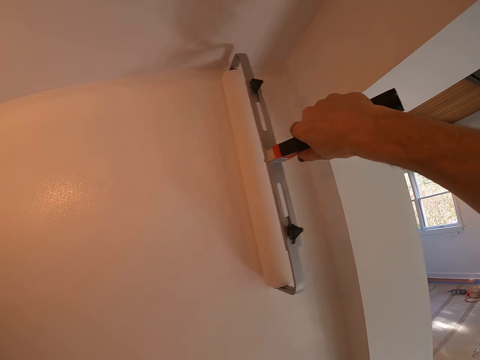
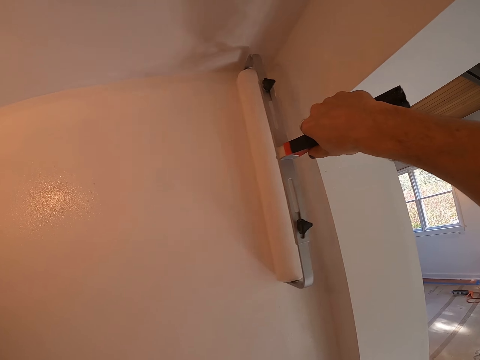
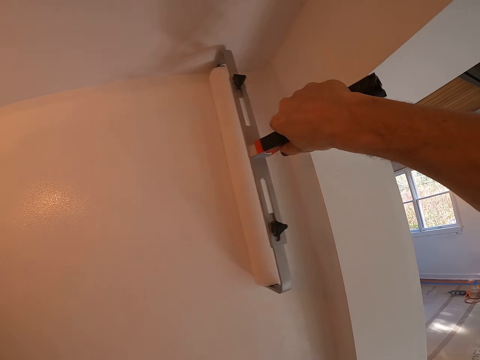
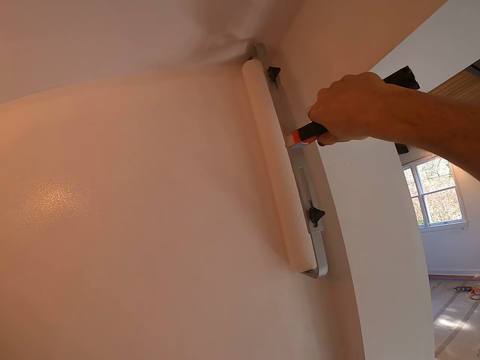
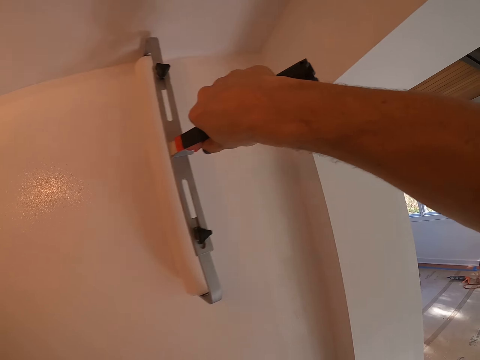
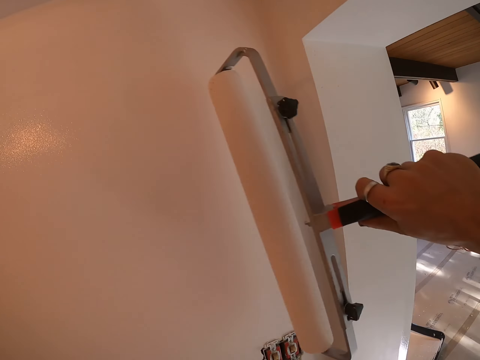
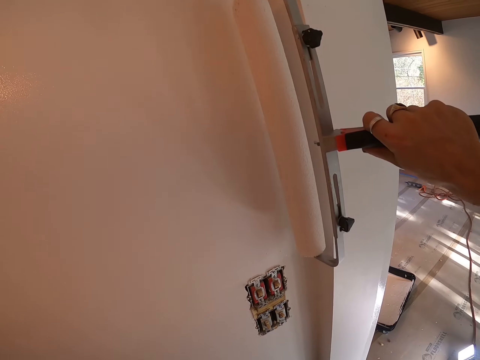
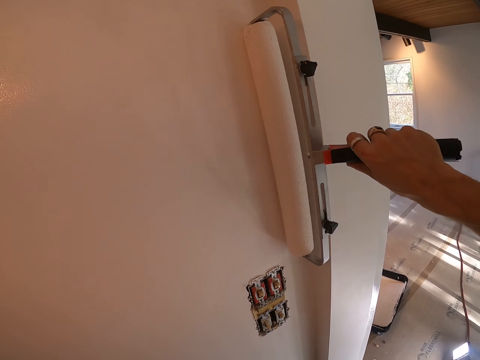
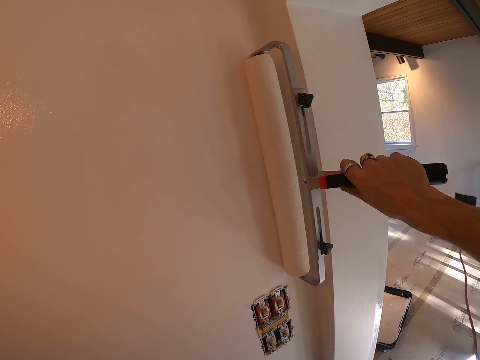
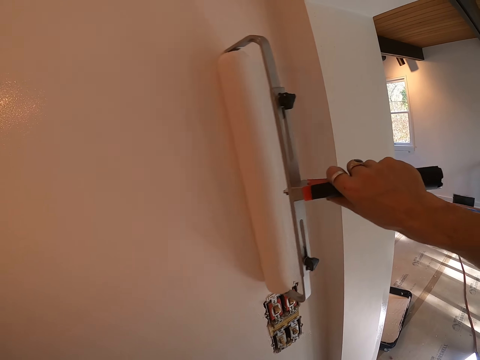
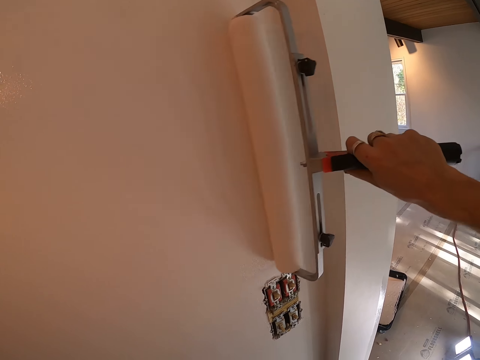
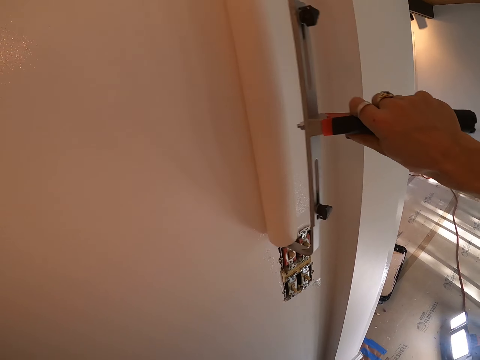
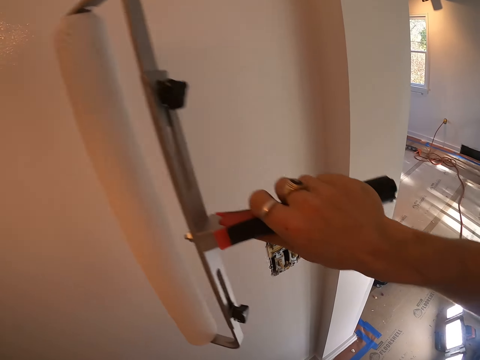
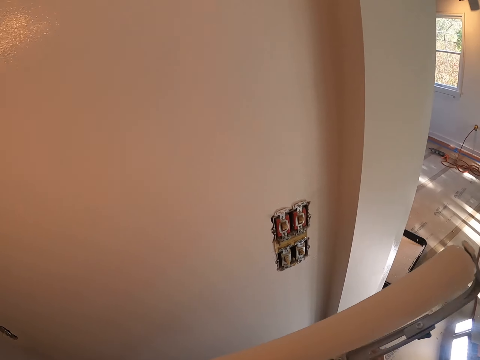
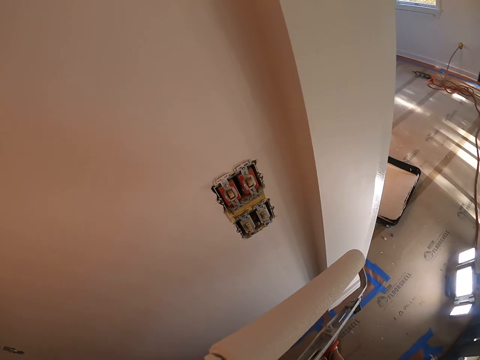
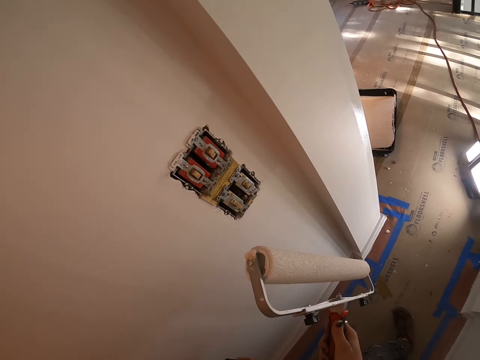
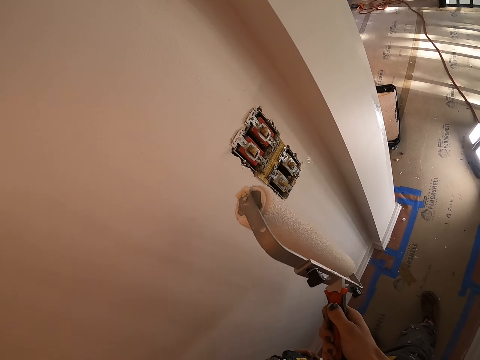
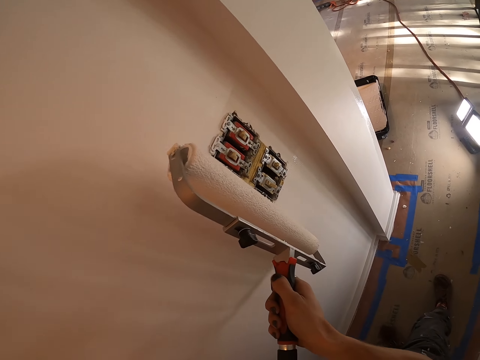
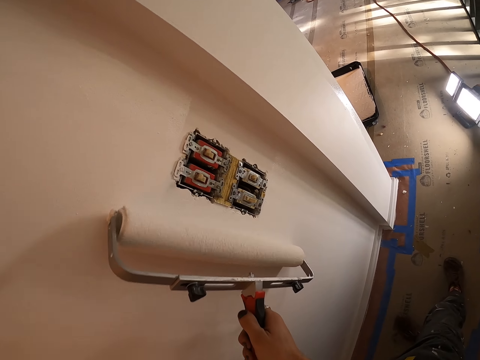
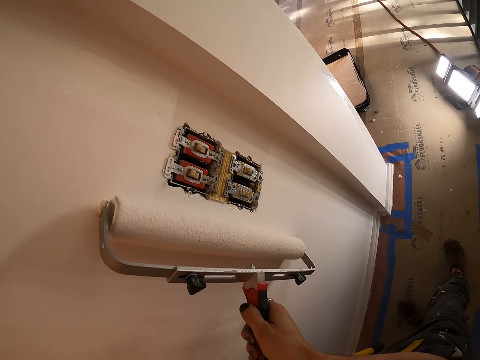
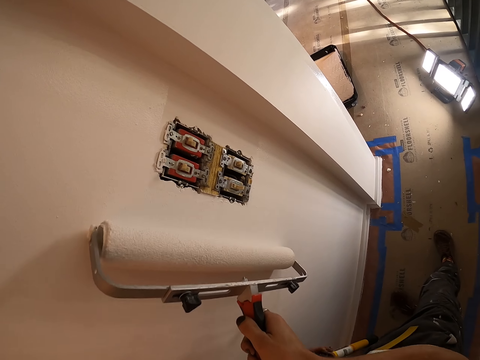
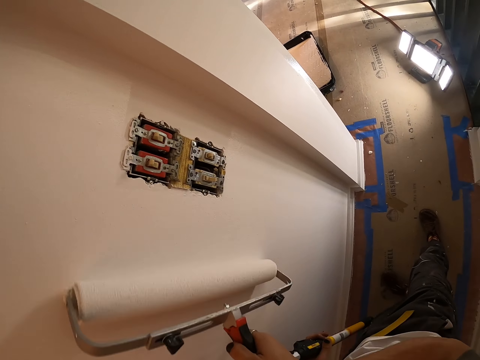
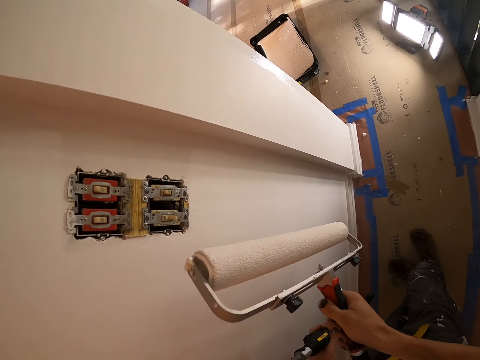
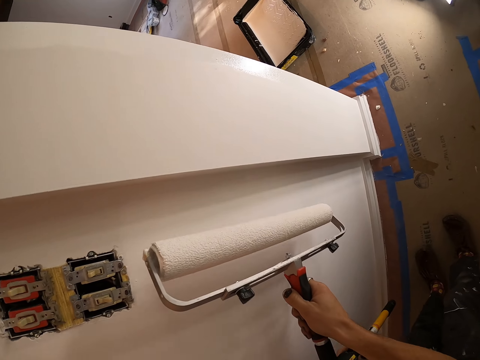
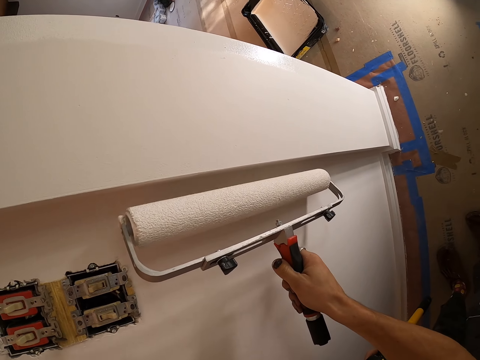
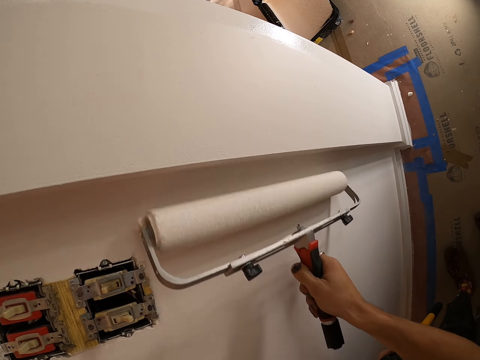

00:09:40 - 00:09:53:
The camera wearer moves the paint roller downwards. They paint. They move the paint roller downwards. They paint.

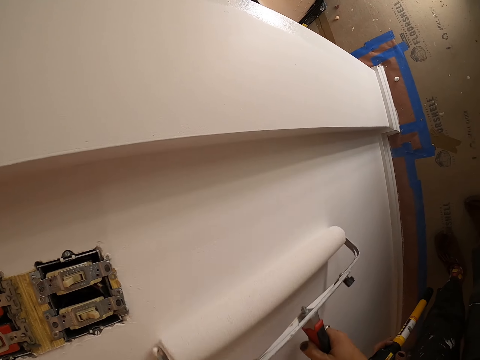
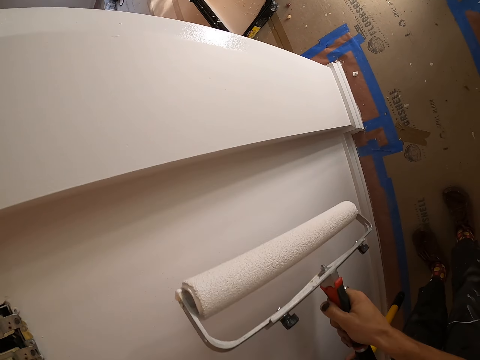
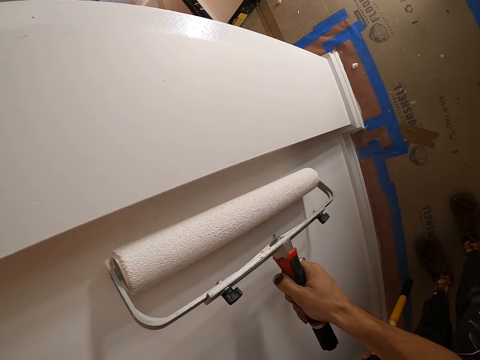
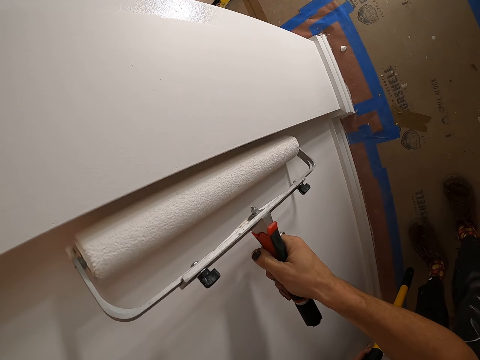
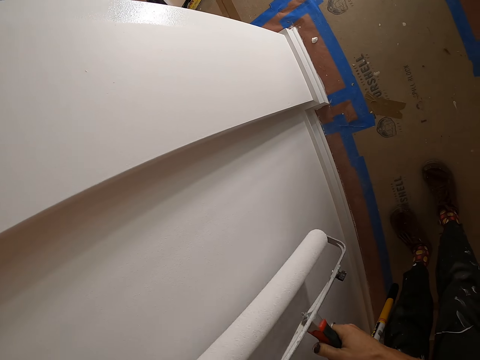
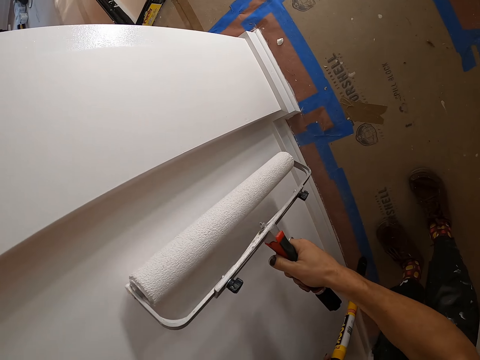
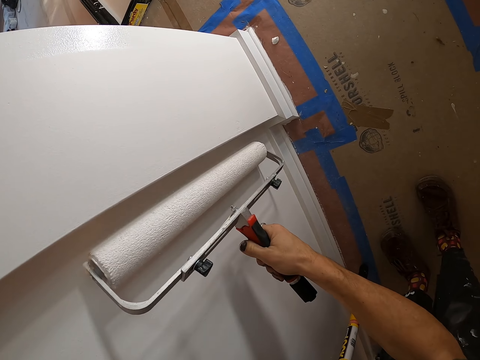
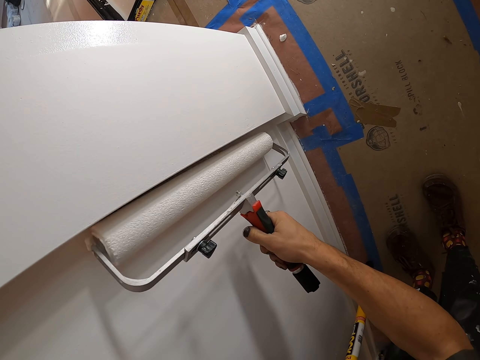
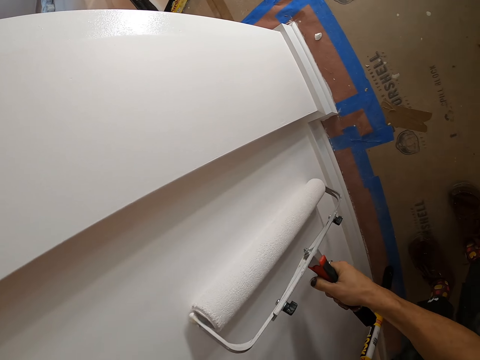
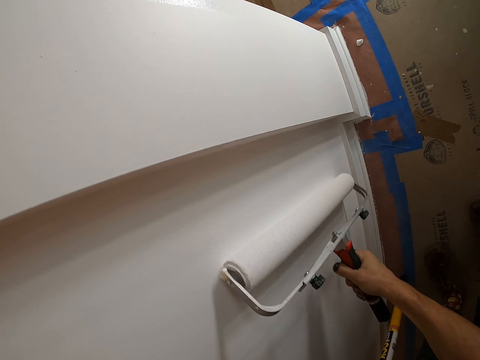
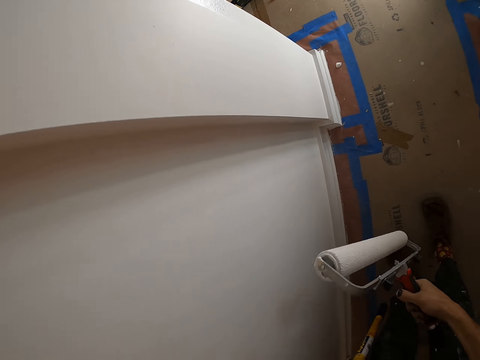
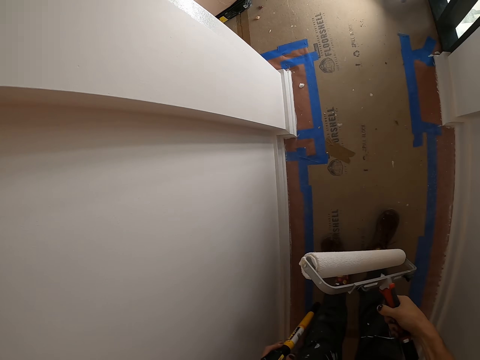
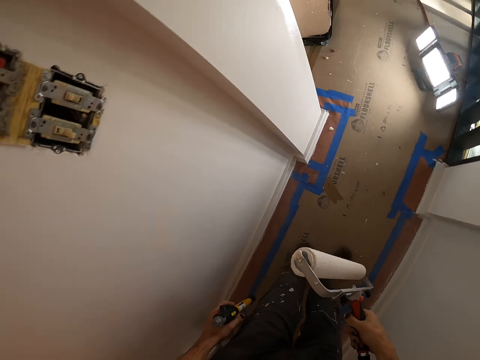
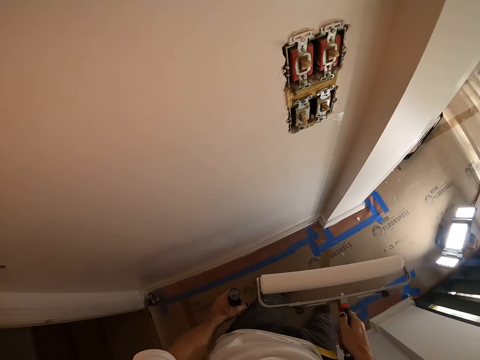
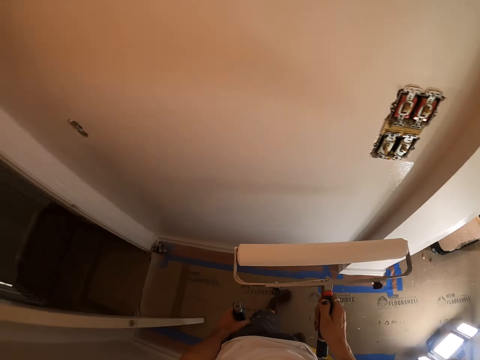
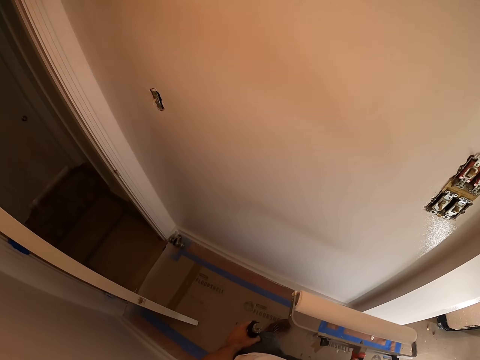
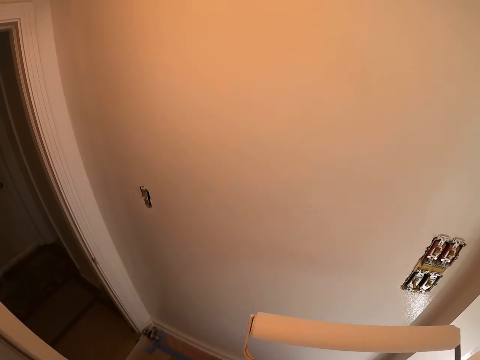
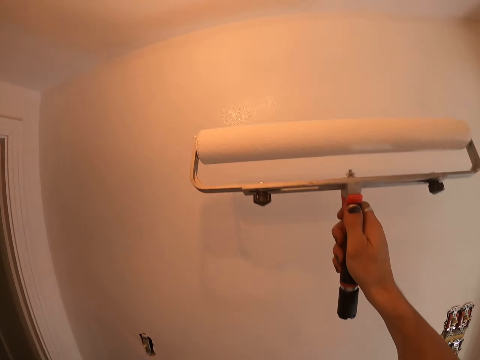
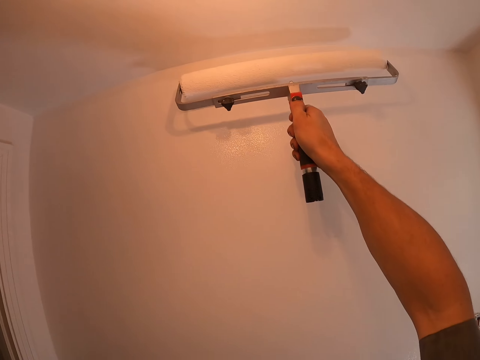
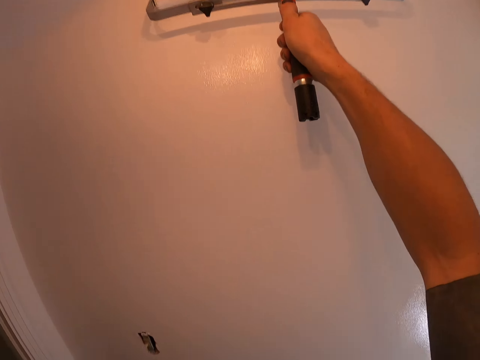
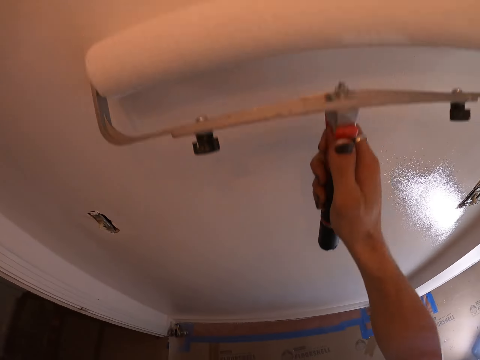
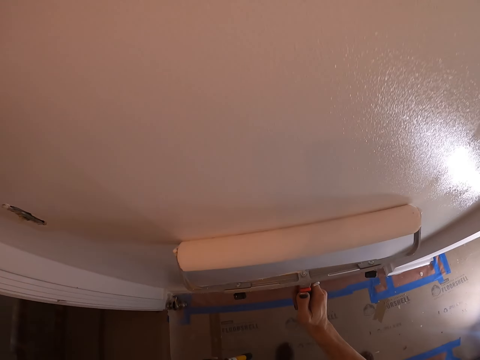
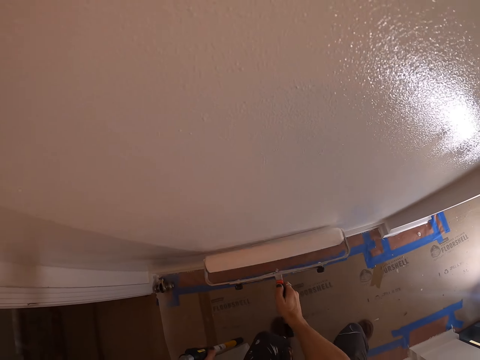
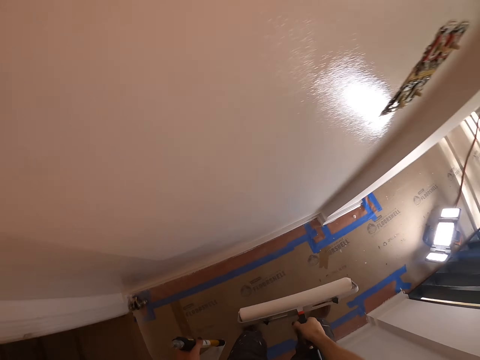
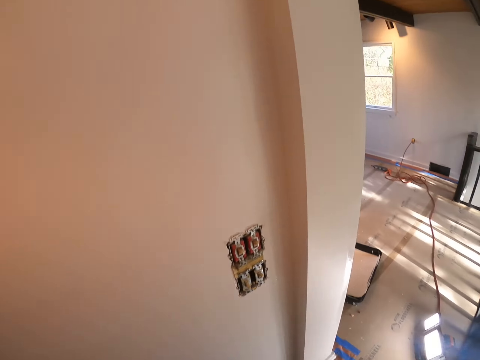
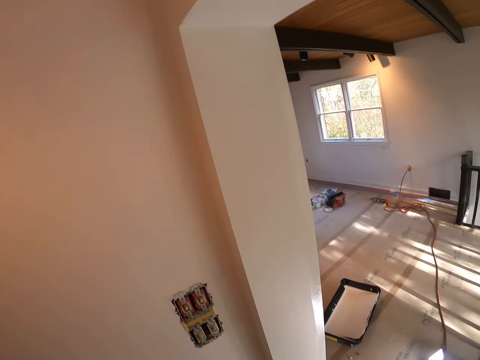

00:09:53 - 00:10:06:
The camera wearer moves the paint roller downwards. They paint. They stop painting. They walk and lift the paint roller. They paint.
